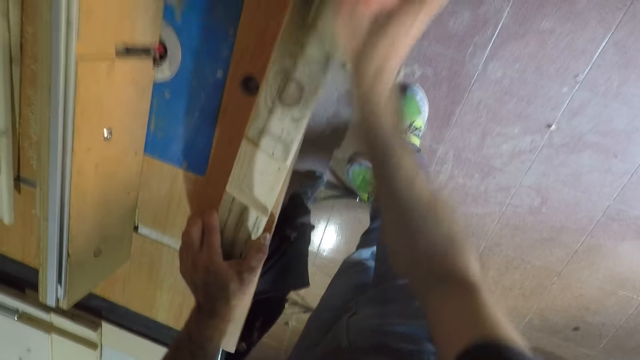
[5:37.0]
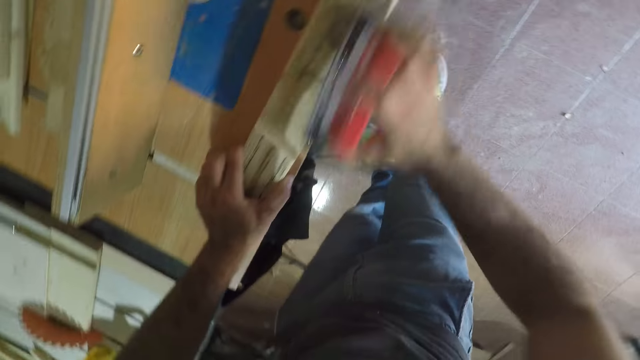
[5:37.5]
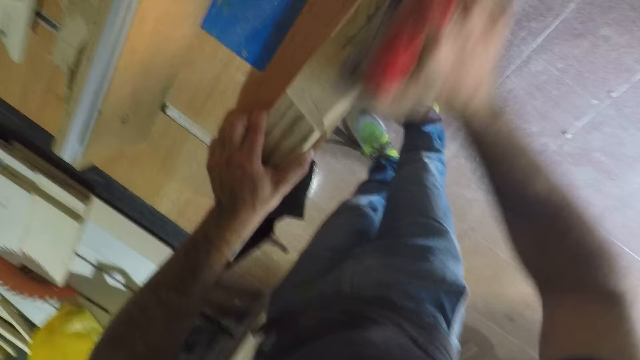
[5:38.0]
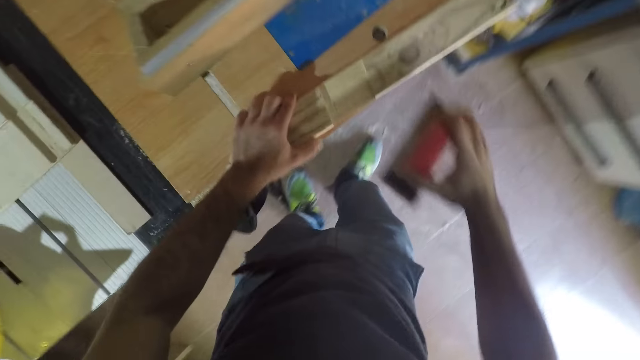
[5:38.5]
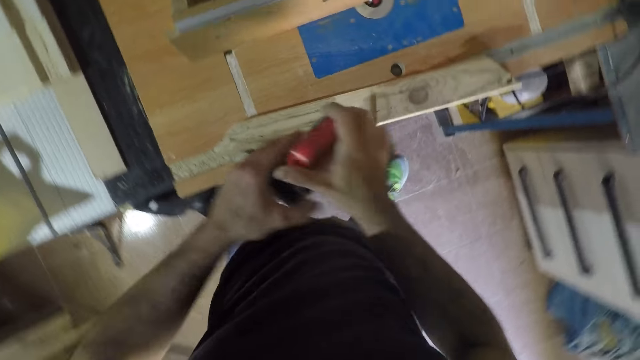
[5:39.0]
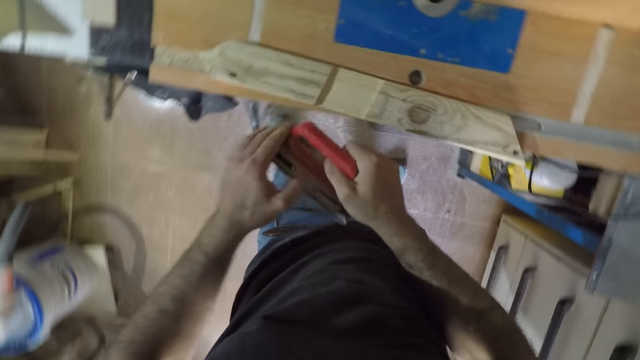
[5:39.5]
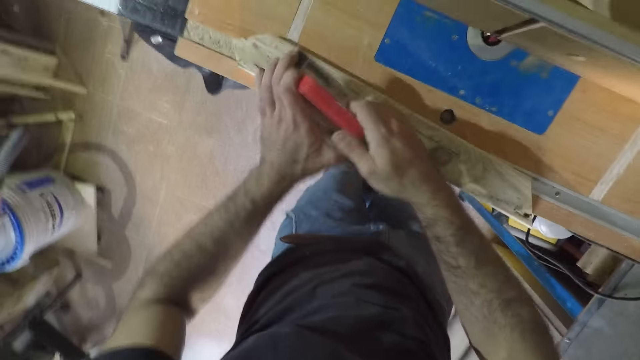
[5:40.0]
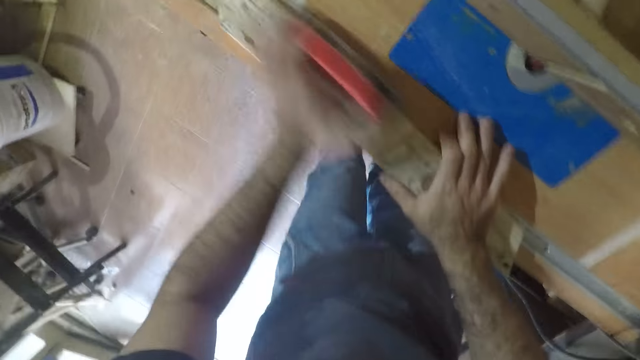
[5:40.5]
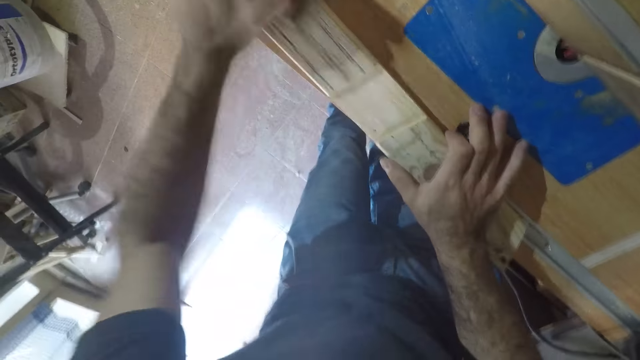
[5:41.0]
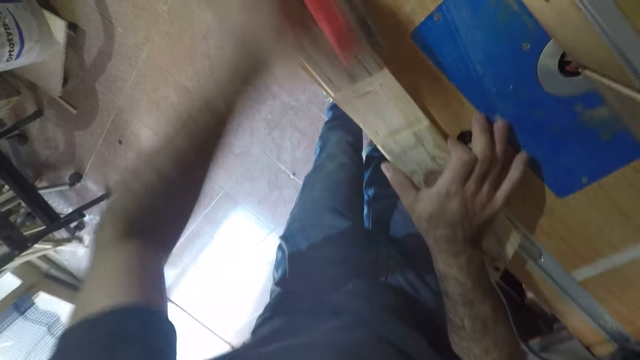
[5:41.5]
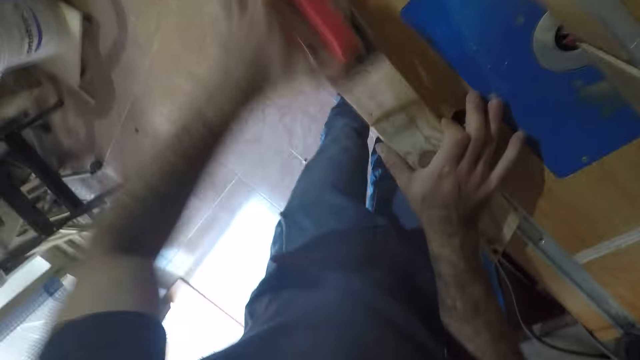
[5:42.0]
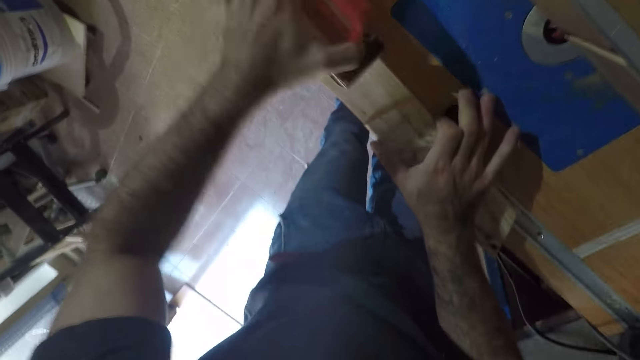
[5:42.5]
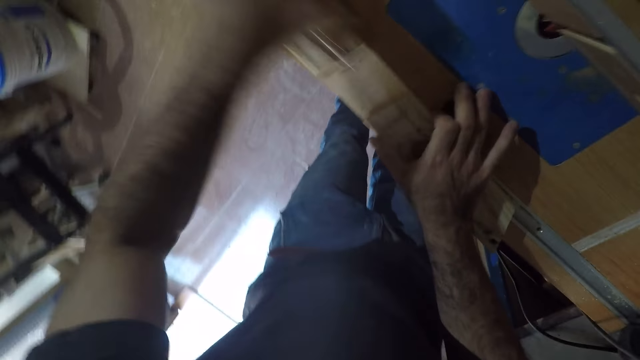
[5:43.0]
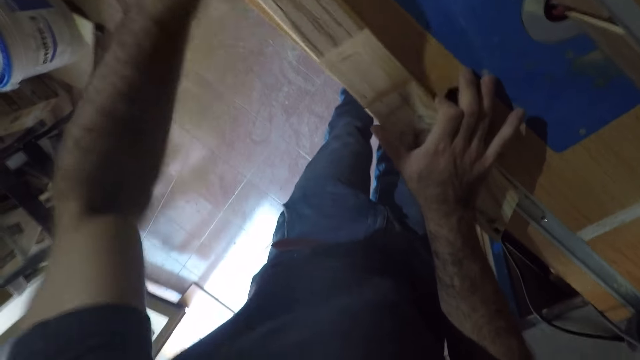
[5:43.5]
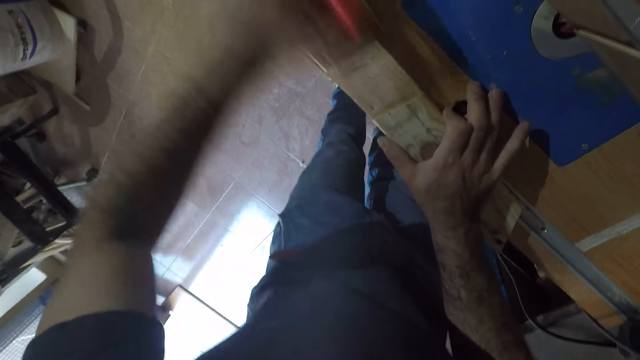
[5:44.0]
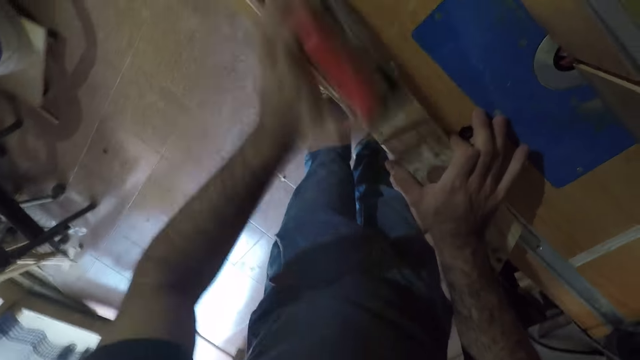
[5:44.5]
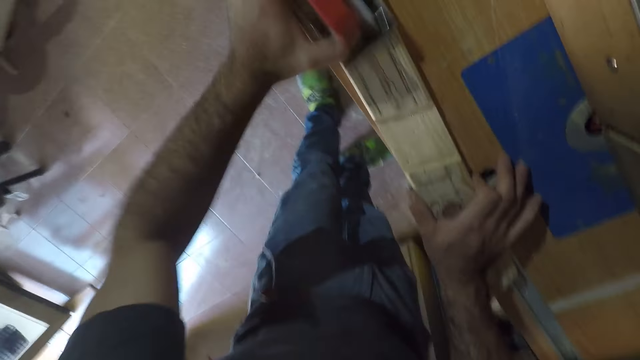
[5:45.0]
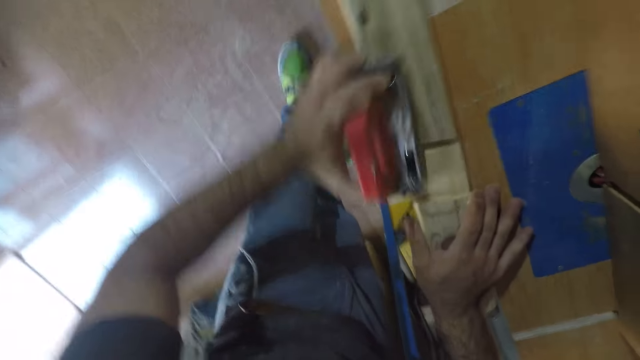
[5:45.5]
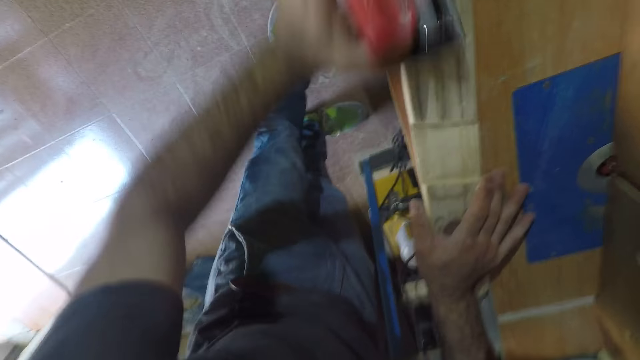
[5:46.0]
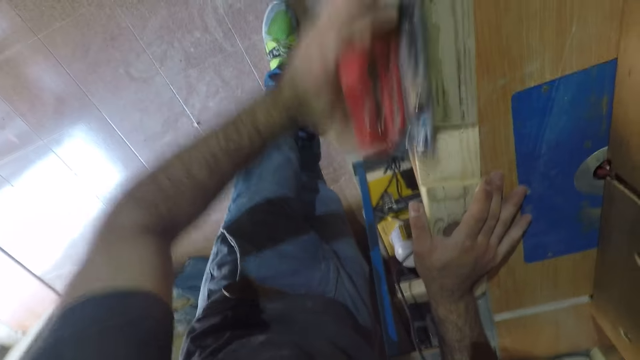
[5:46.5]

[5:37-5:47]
The camera wearer stops scrubbing the piece of wood. He passes the hand sander in his right hand to his left hand. He continues to smoothen the wood with the hand sander on a table.

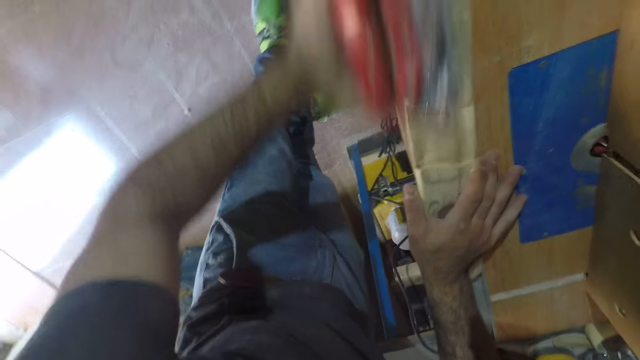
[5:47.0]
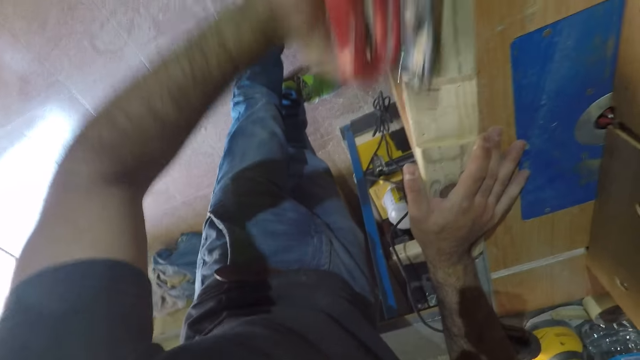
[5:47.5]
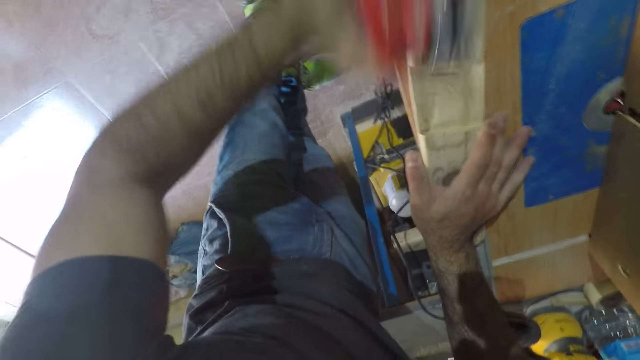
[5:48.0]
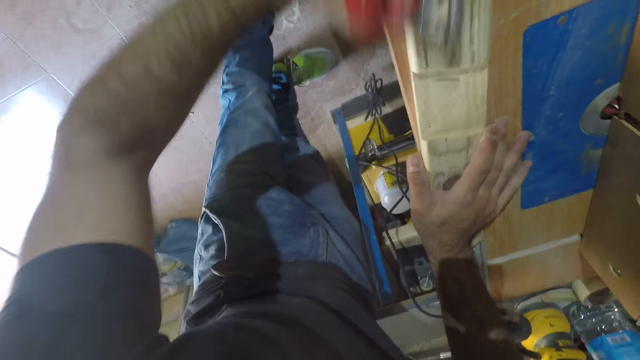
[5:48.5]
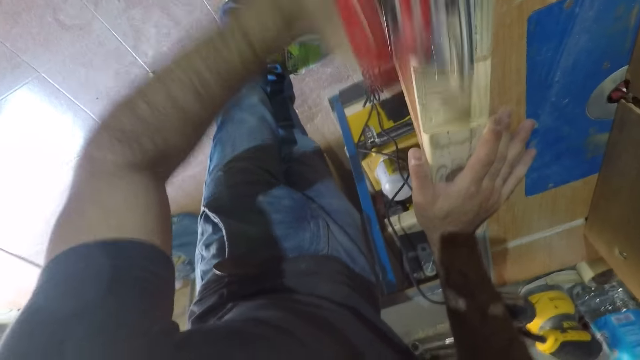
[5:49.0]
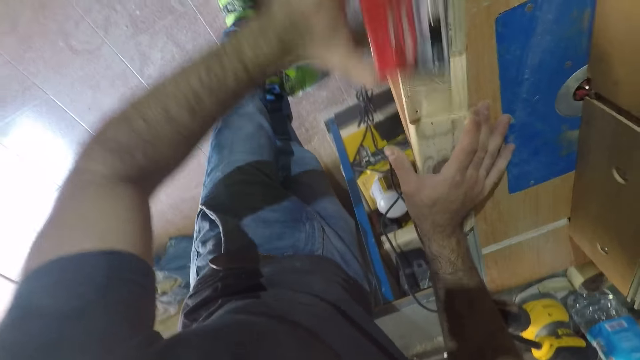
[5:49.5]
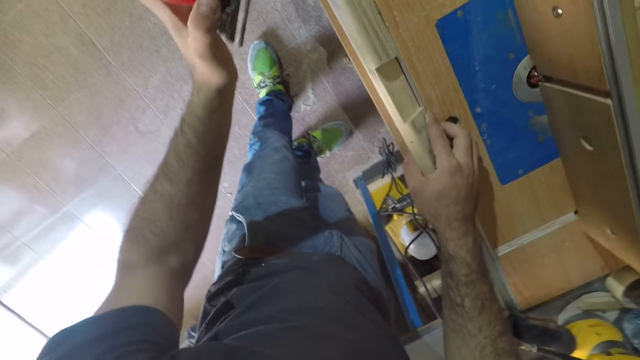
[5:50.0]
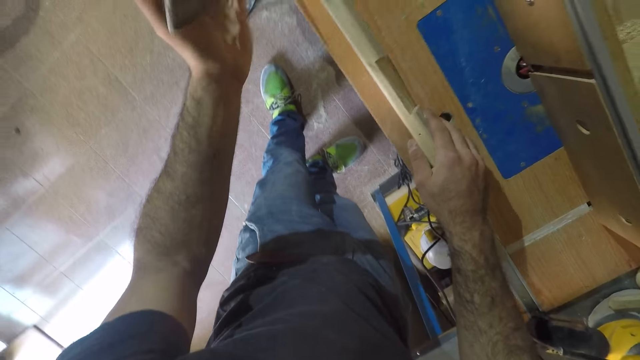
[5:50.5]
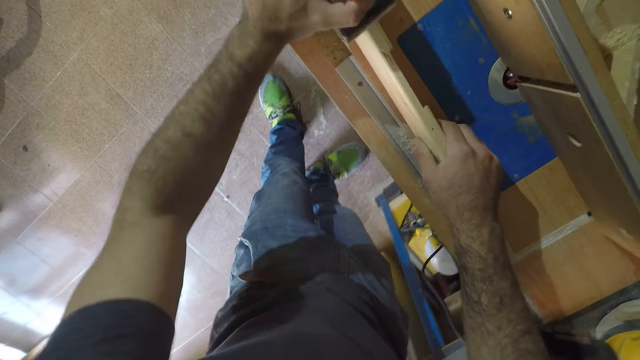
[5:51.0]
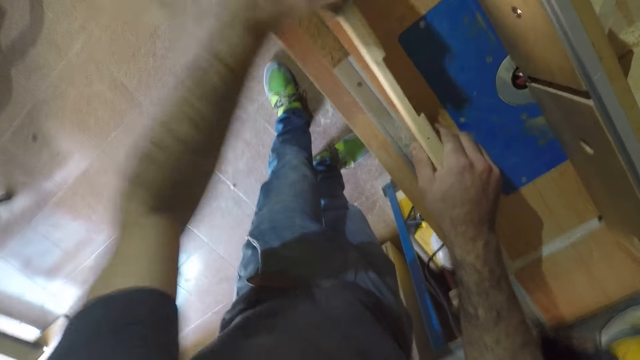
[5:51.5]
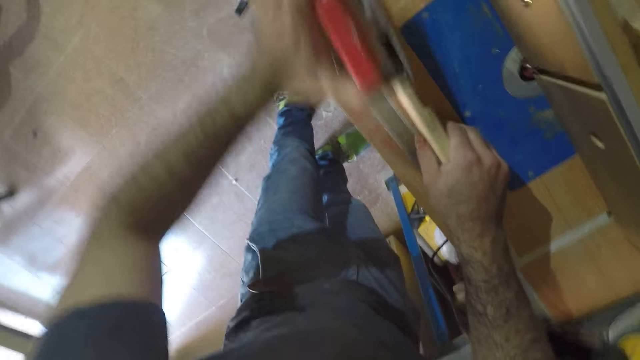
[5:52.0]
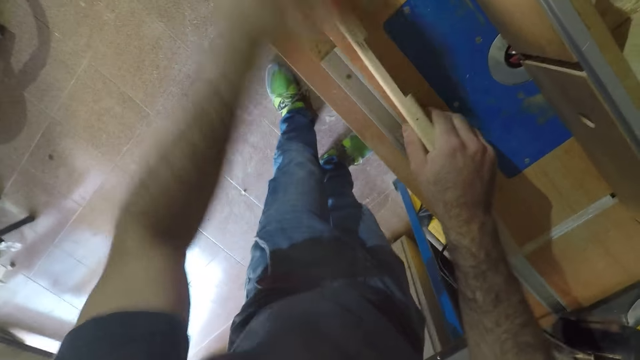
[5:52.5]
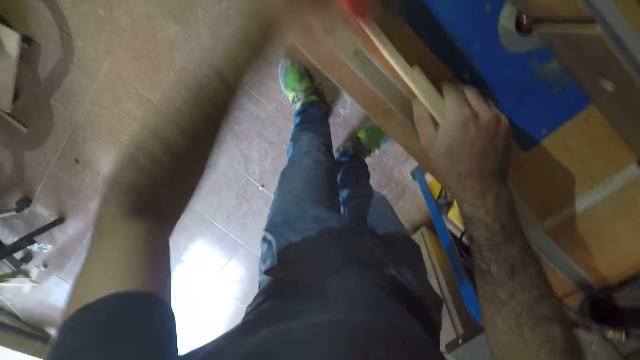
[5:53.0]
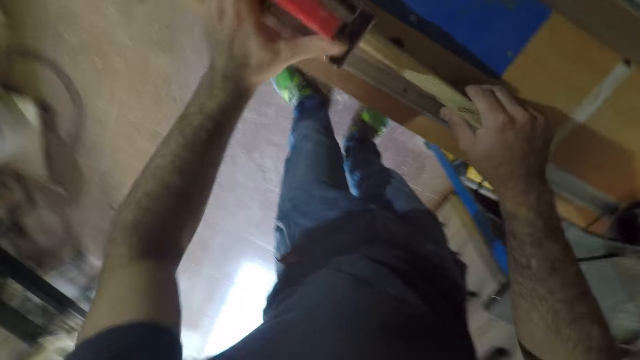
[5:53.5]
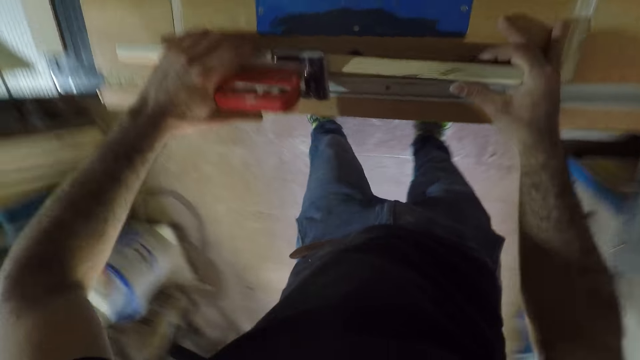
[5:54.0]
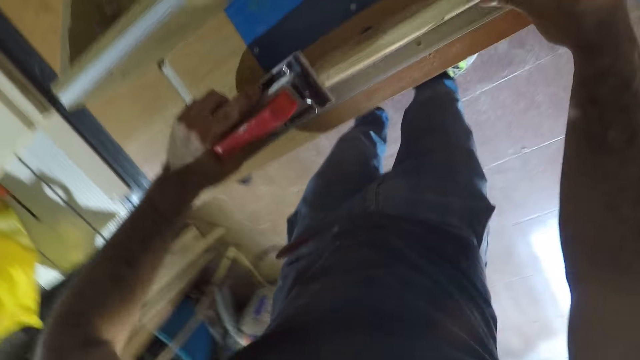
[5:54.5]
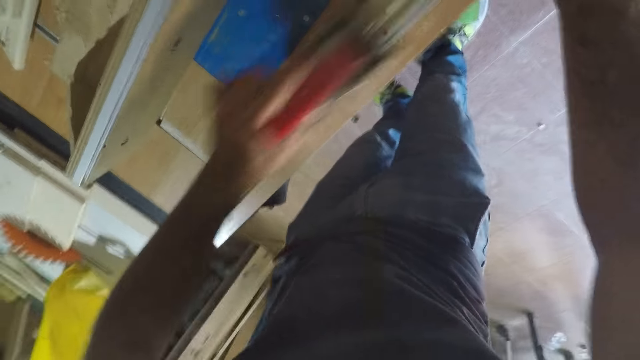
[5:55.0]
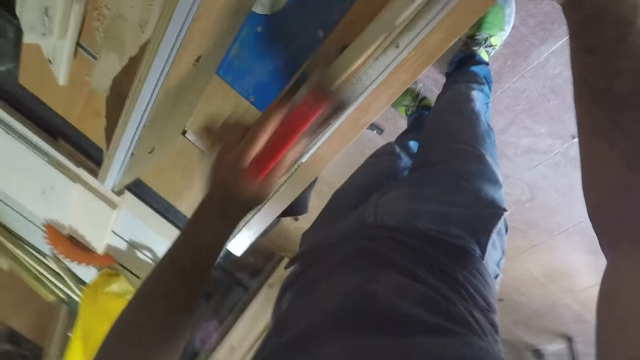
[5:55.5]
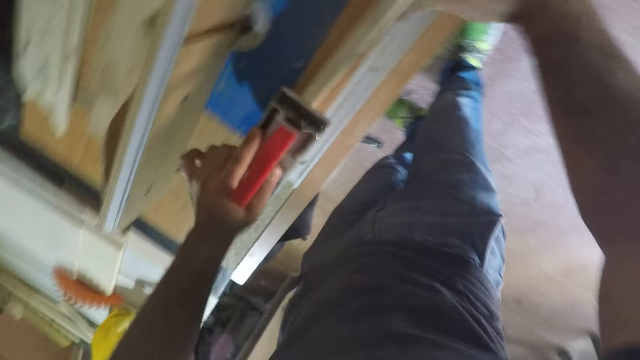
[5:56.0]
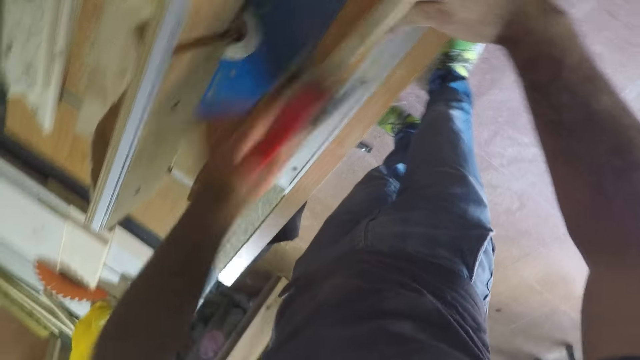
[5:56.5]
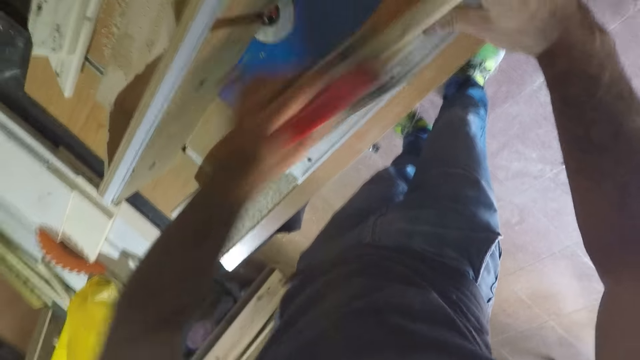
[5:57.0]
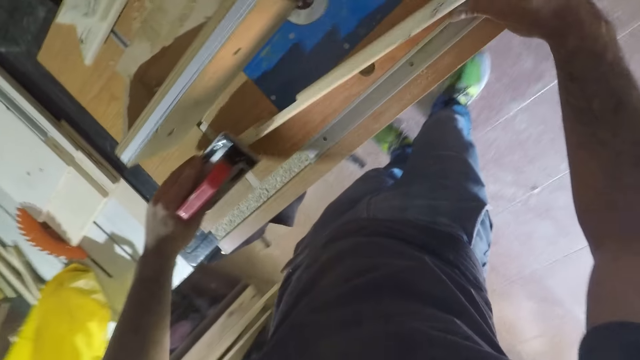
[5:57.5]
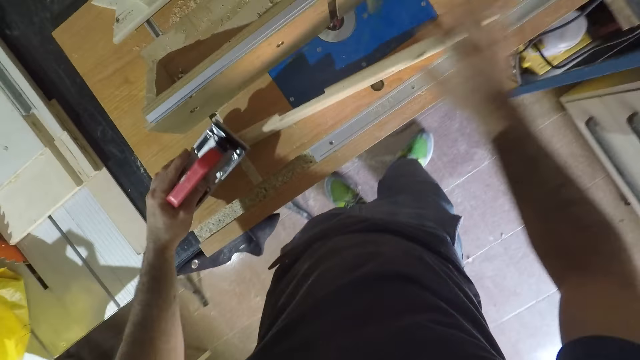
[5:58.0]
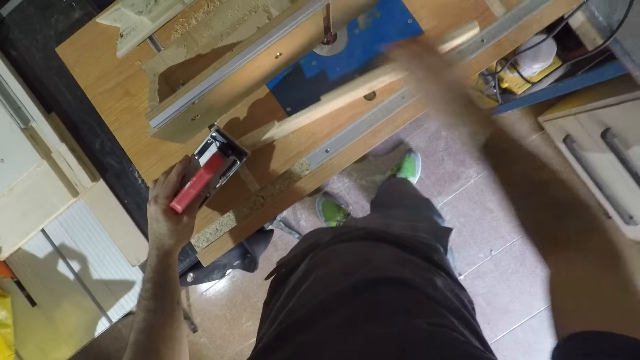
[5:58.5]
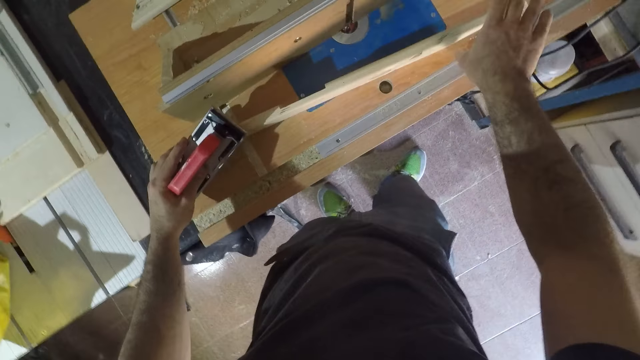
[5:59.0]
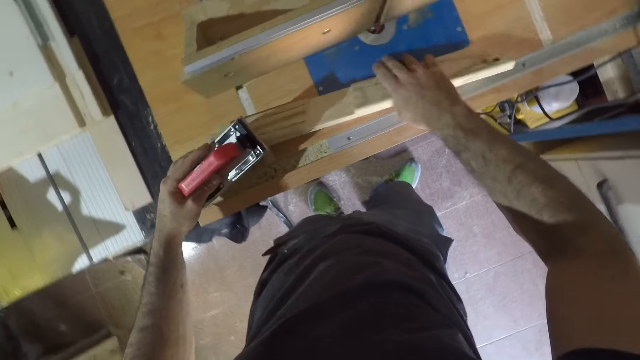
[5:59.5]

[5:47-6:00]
The camera wearer stops scrubbing the piece of wood. They turn the piece of wood to its side. They scrub the piece of wood. They stop scrubbing the piece of wood. They adjust the handling of the sandpaper holder. They scrub the piece of wood. They stop scrubbing the piece of wood. They touch the piece of wood with the right hand.
